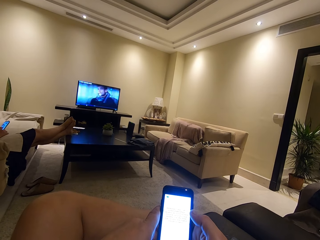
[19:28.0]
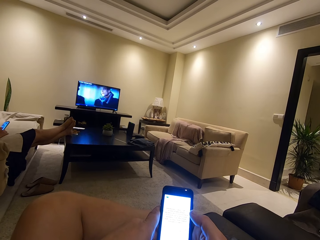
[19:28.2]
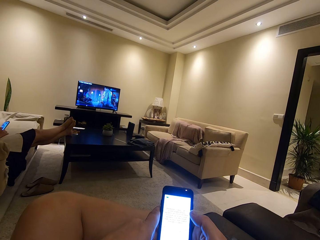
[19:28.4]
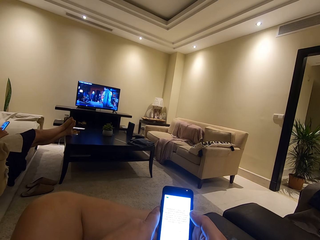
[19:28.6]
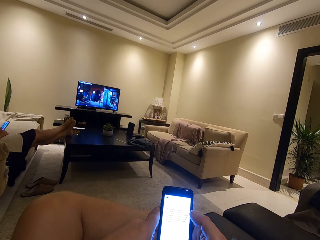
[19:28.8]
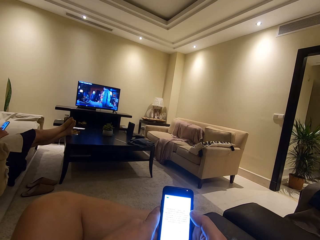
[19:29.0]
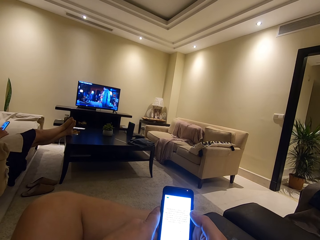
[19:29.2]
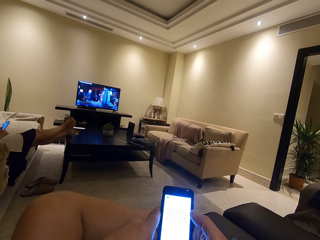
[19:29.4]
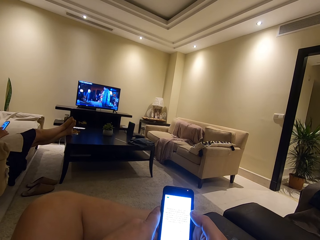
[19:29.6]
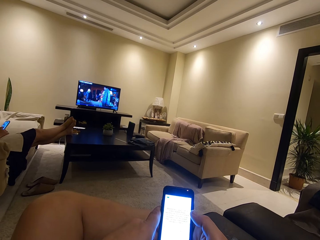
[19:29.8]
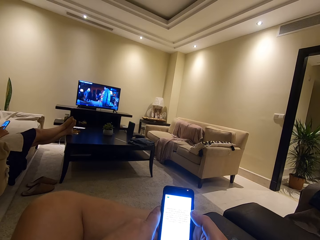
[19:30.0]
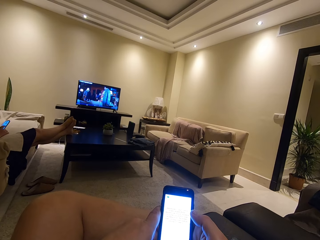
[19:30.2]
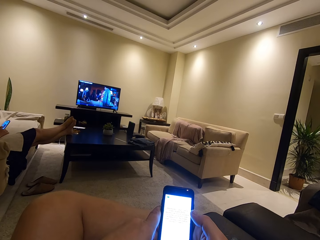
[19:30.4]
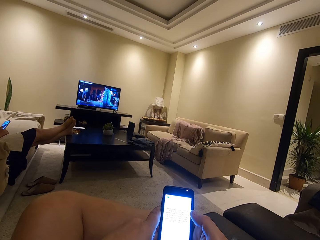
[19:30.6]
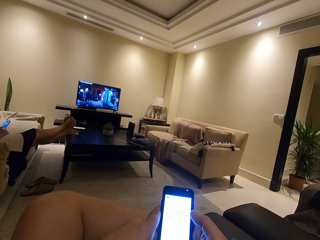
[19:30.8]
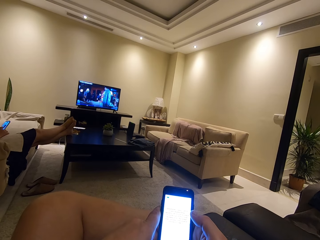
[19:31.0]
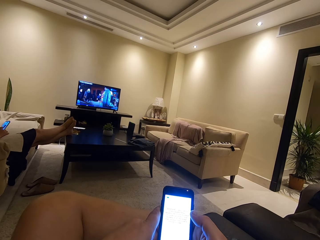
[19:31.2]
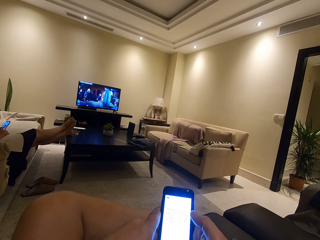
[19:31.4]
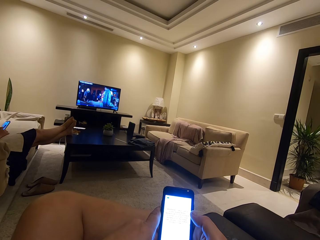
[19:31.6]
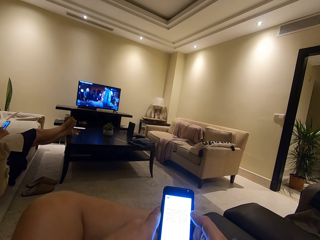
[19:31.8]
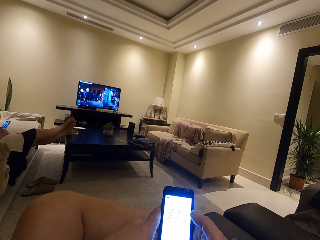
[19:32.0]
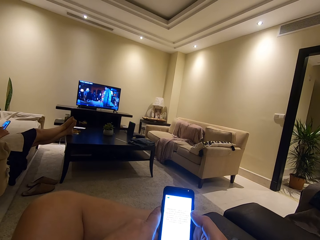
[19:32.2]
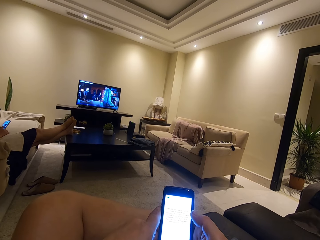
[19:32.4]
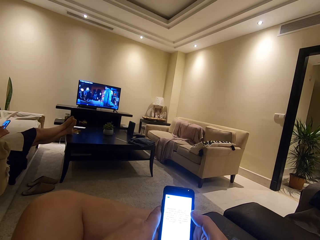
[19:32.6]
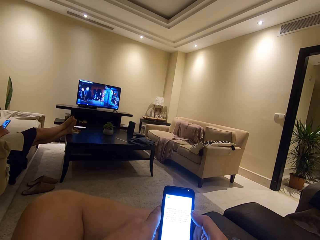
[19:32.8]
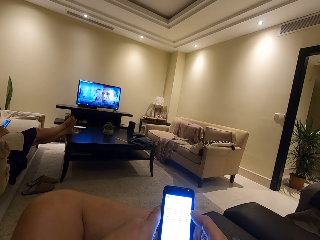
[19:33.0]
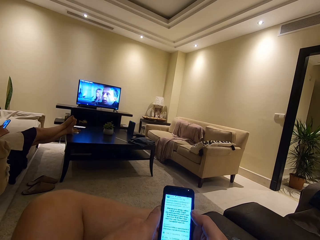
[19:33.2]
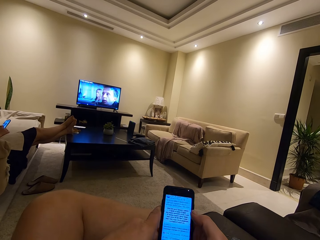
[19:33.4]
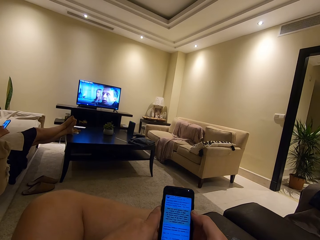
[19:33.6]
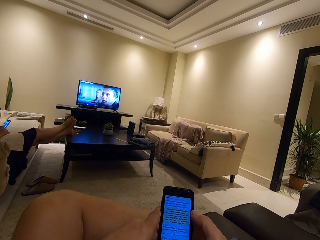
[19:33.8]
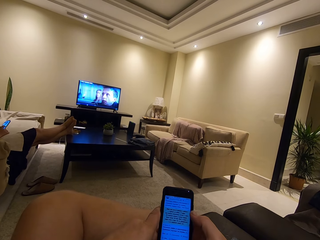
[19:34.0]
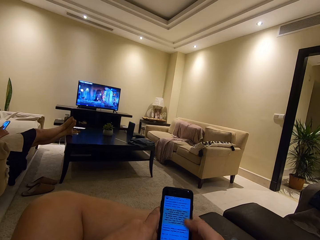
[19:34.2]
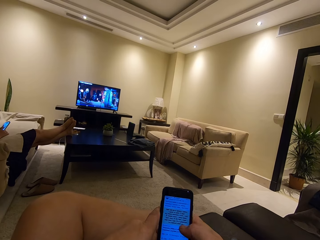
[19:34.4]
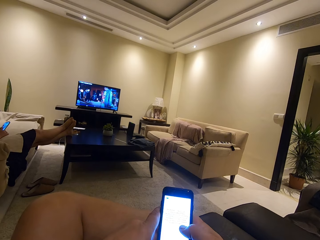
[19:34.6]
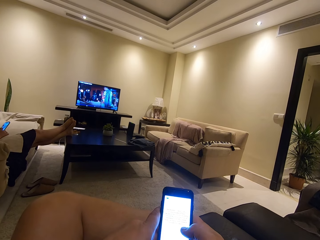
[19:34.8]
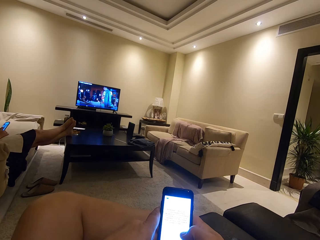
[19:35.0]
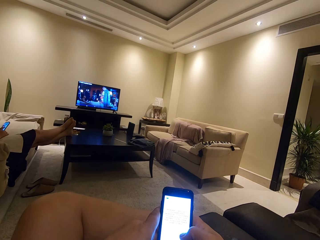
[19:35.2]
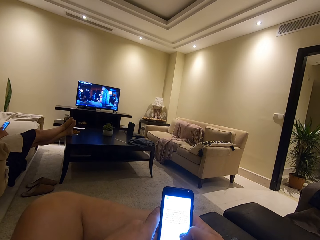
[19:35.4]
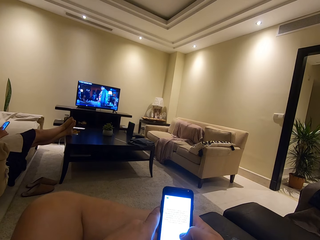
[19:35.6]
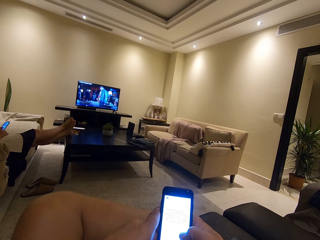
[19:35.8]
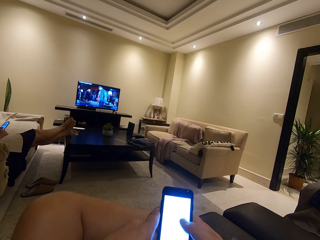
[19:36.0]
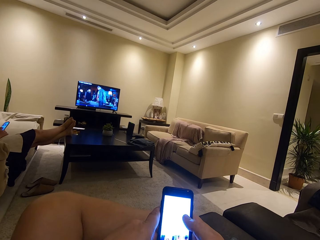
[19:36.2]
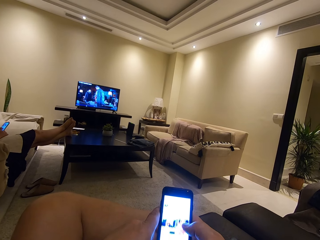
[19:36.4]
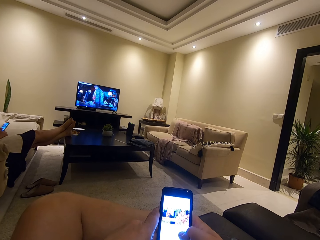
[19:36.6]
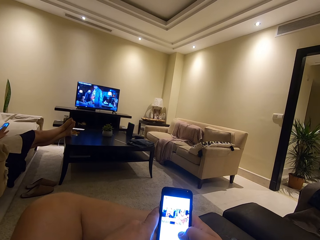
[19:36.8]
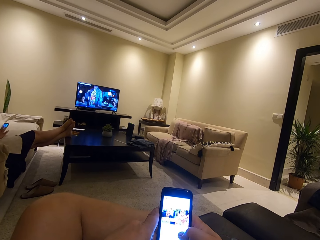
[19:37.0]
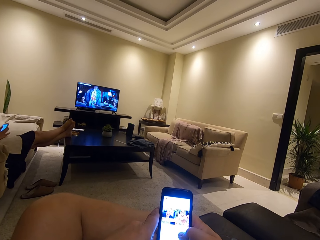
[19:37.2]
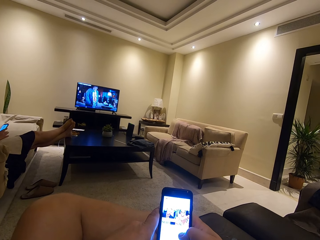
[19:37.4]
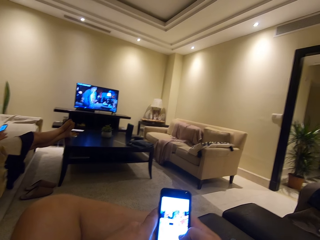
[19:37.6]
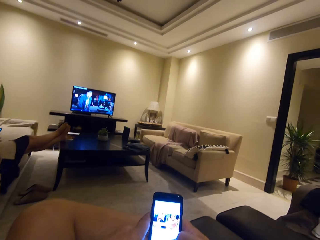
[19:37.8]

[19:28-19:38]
A woman uses her phone. The camera wearer looks at the television. He uses his phone.

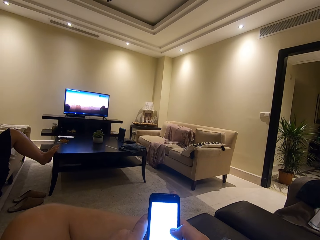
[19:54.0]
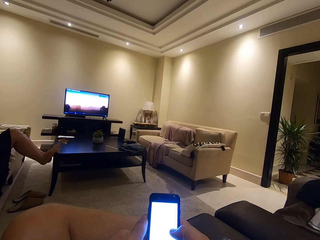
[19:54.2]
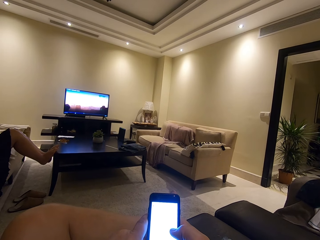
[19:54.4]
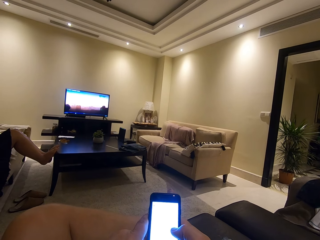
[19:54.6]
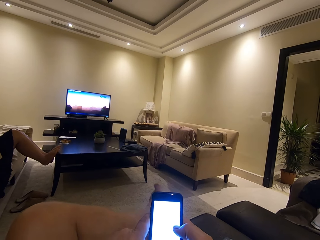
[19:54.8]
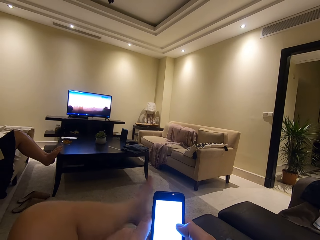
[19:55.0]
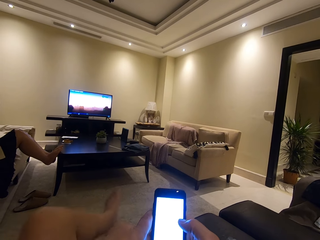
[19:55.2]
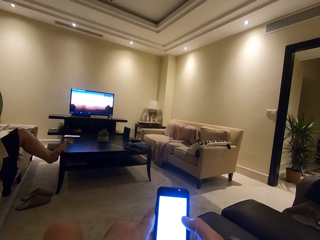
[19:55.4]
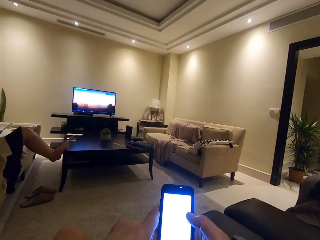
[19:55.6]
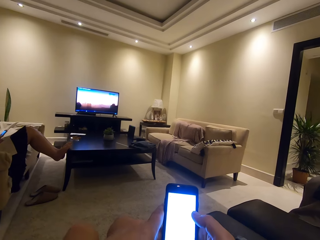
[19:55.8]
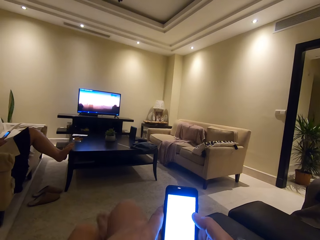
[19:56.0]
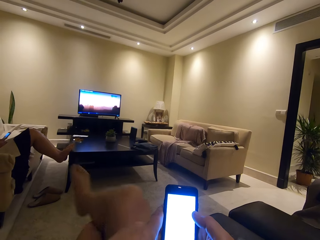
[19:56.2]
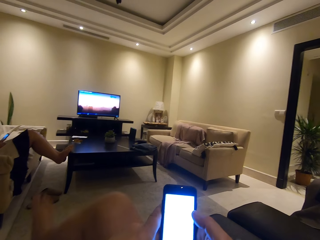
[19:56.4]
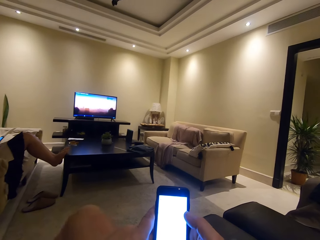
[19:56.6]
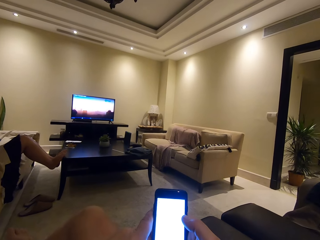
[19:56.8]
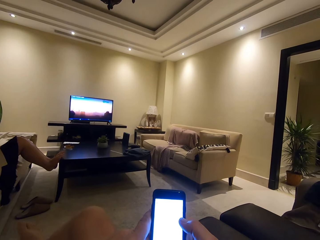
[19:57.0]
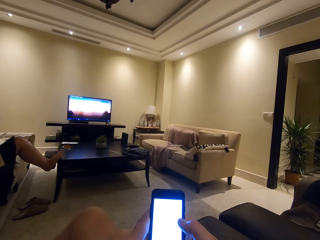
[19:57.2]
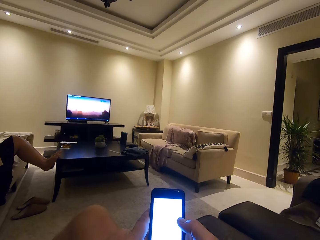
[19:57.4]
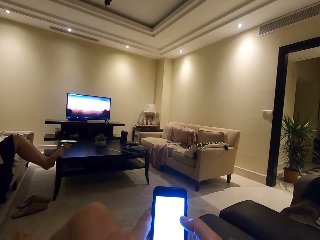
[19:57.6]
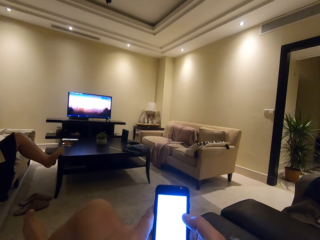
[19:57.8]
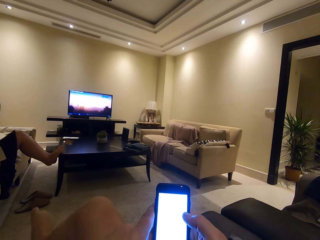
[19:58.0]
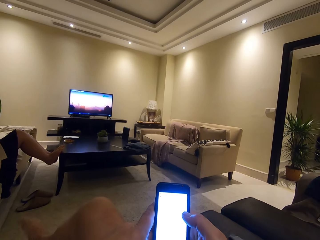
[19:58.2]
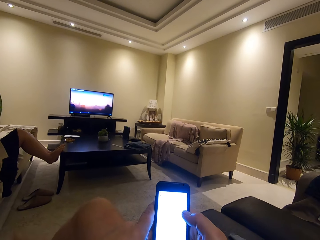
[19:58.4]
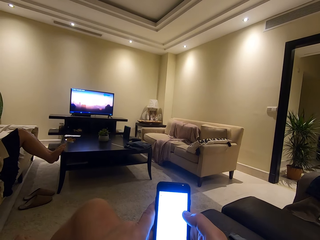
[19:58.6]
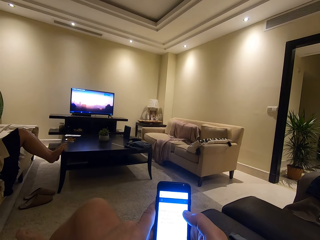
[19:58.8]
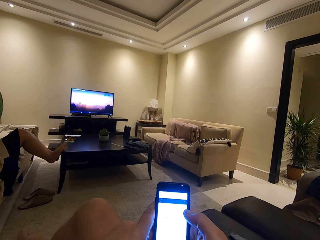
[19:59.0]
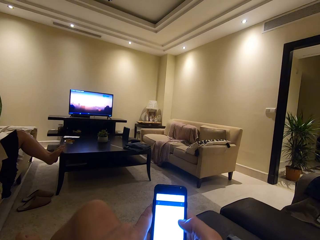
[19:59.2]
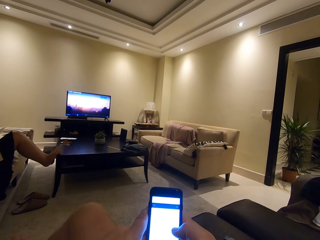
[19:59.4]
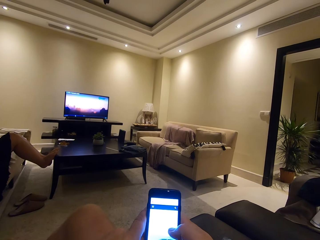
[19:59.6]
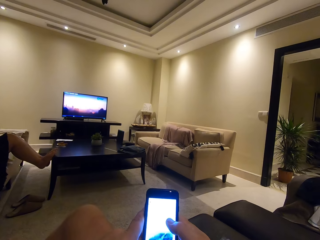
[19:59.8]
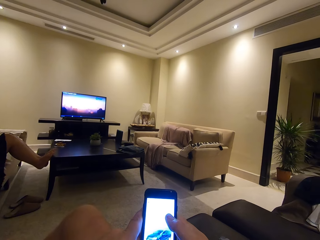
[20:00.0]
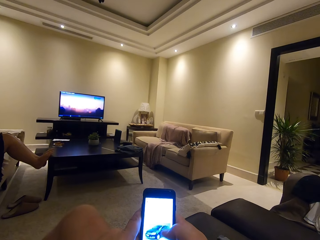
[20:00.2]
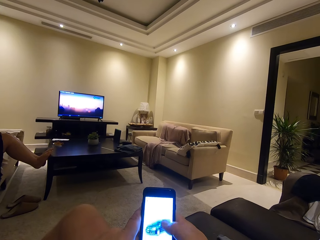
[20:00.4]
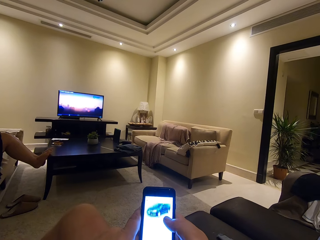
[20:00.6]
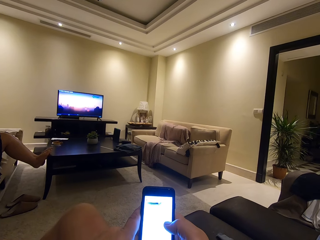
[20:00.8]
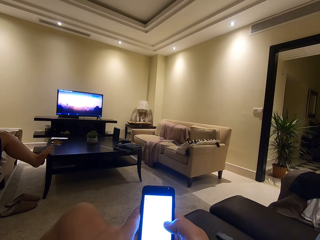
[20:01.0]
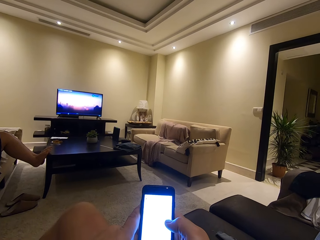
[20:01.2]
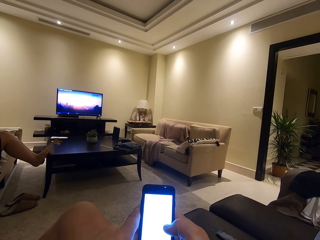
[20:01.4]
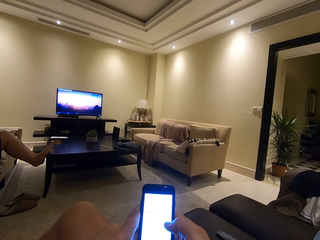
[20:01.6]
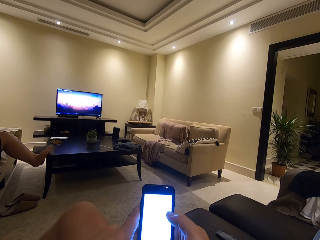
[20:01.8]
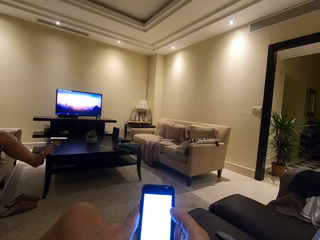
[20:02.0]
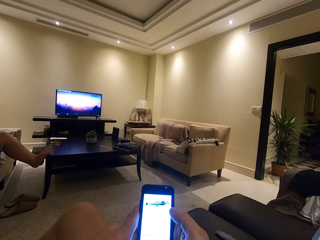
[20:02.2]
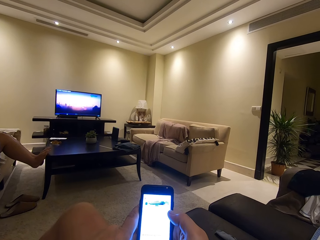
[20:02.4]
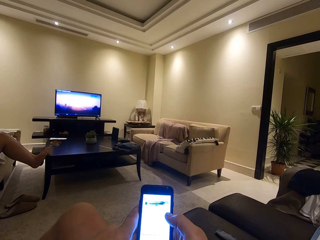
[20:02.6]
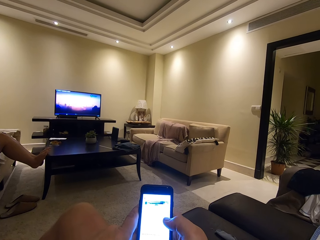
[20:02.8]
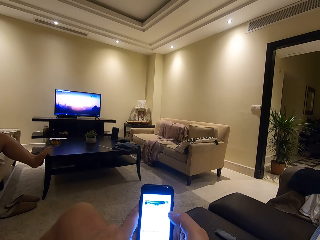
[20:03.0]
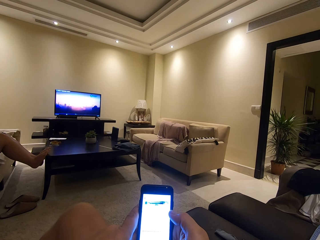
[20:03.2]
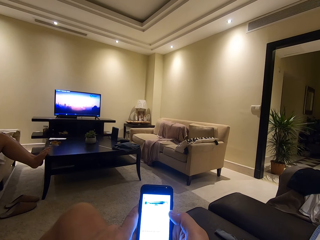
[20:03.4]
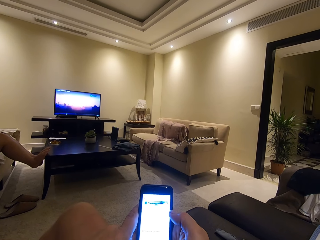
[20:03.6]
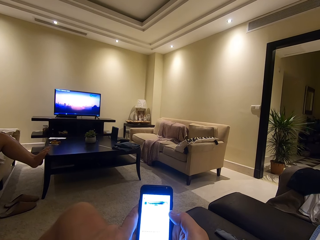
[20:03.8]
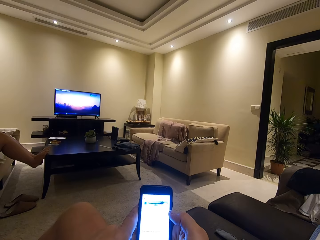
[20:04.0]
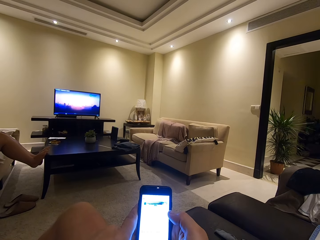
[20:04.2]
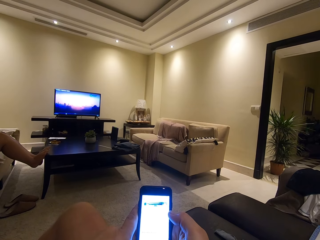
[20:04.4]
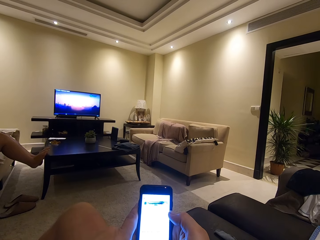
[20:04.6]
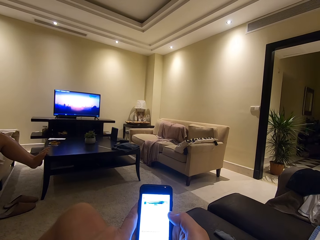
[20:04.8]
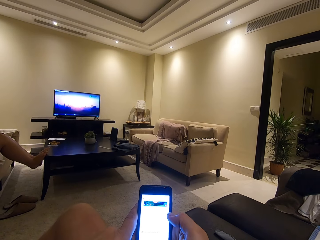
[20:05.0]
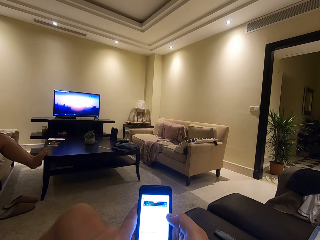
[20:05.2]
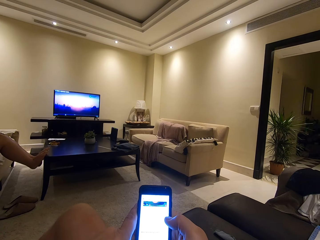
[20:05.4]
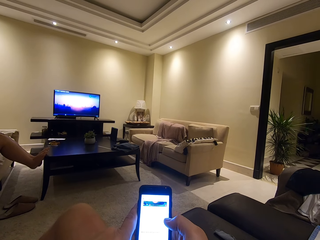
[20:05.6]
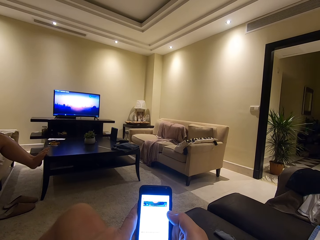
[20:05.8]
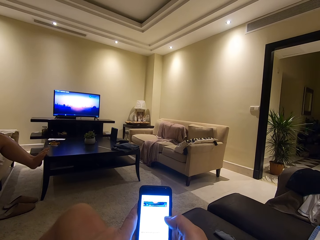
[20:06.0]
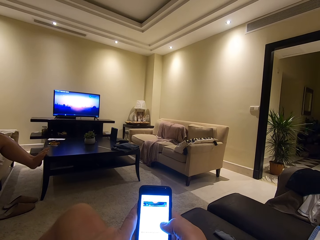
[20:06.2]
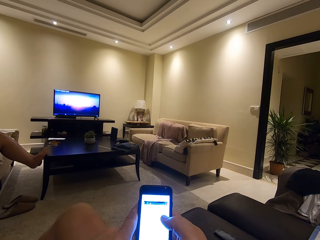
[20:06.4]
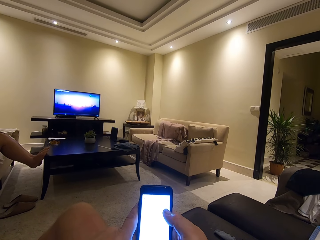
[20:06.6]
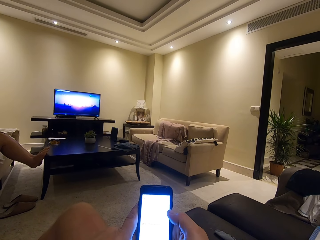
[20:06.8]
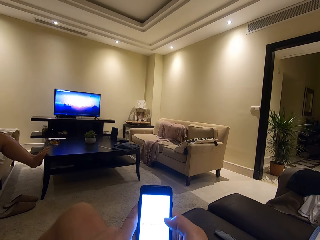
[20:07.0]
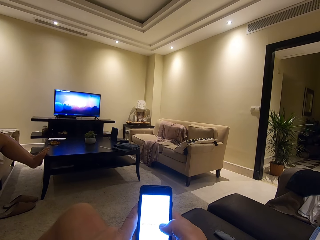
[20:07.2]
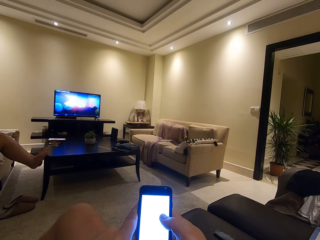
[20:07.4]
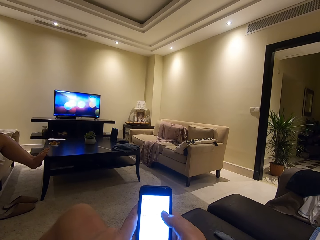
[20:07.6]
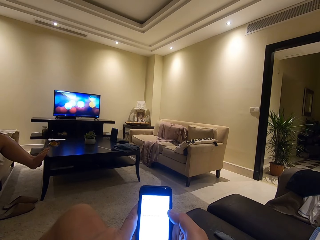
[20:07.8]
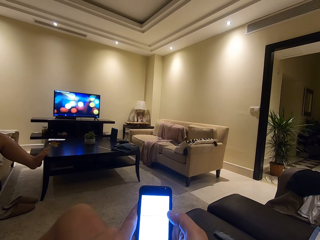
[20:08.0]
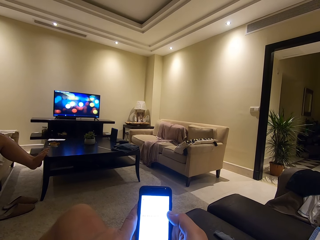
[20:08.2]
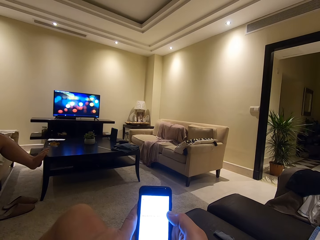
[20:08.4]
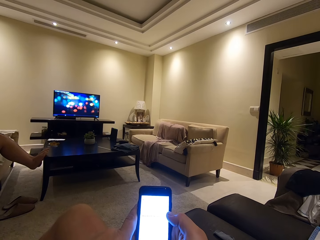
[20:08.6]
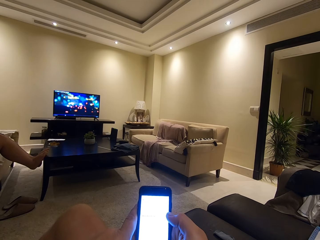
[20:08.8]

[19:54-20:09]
The camera wearer converses with a woman. He crosses his legs. He uses his phone. He scrolls the phone.
